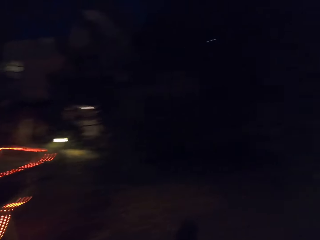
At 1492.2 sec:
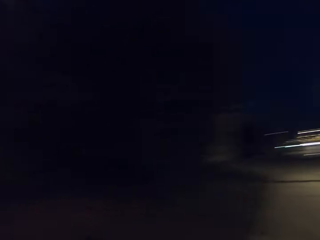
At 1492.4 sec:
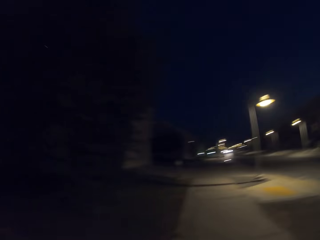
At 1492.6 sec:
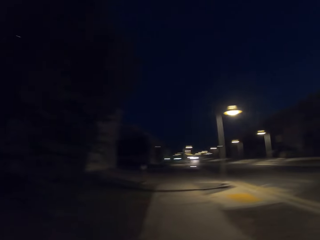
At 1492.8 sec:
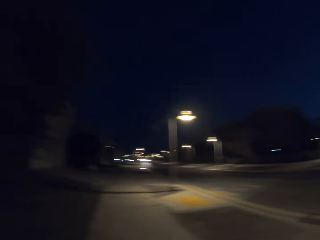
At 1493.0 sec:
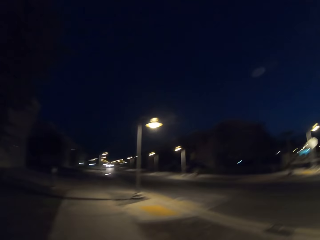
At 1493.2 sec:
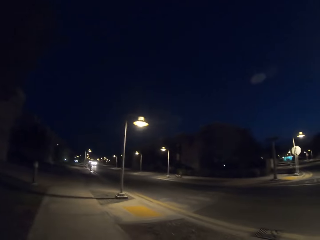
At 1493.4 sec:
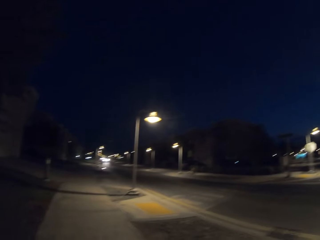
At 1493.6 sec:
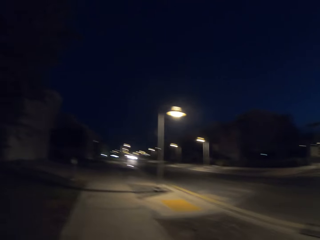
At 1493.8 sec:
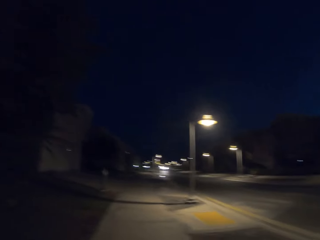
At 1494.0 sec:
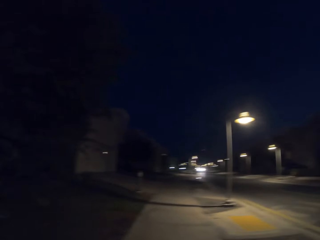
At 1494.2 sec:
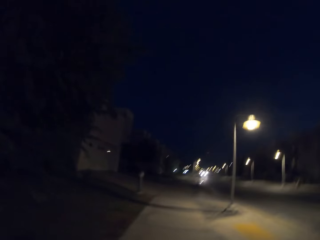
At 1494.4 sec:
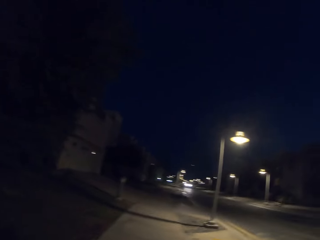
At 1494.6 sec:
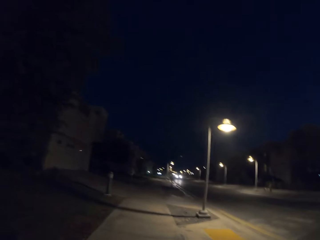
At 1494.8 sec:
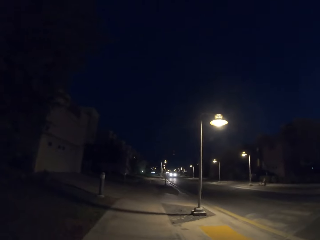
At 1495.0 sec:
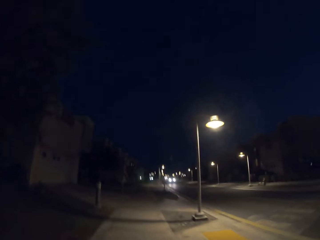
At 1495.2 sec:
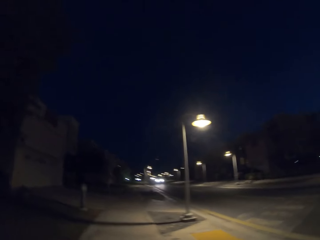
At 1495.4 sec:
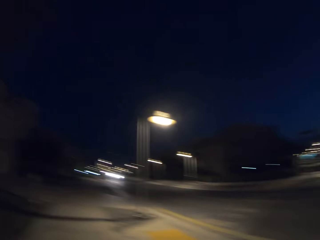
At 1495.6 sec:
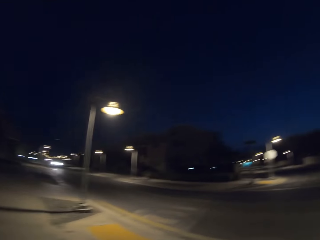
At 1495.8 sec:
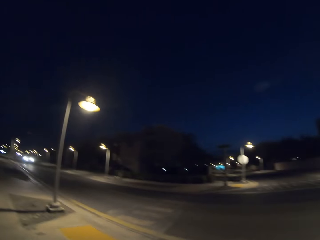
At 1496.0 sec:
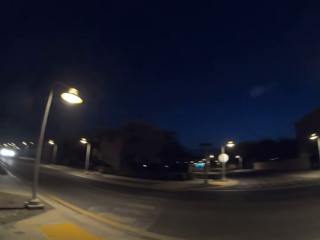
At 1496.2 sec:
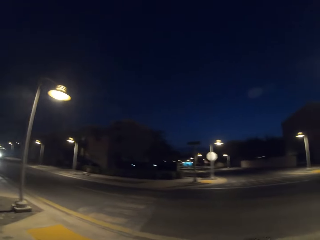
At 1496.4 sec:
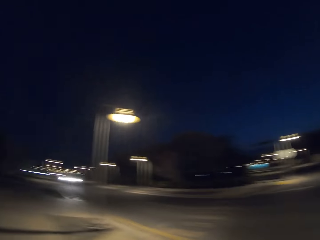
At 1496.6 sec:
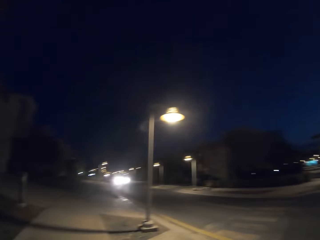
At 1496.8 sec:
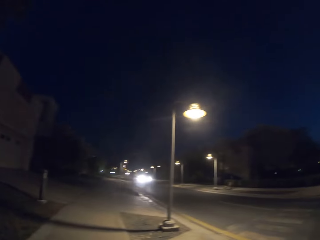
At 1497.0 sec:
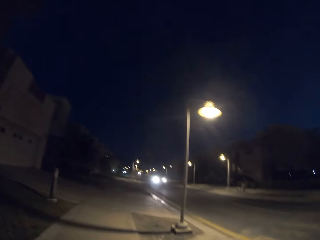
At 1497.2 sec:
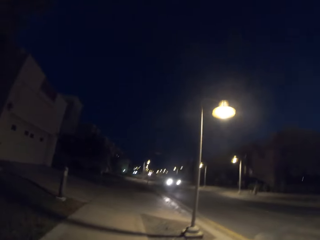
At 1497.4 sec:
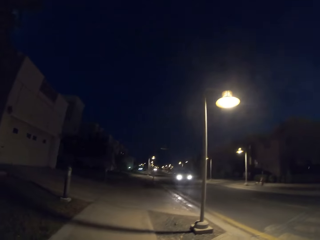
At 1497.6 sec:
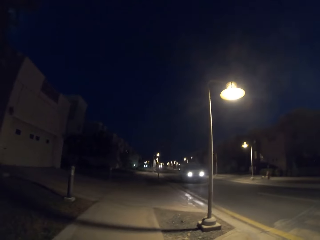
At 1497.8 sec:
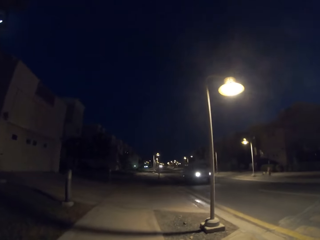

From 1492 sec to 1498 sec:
The camera wearer walks along the sidewalk.

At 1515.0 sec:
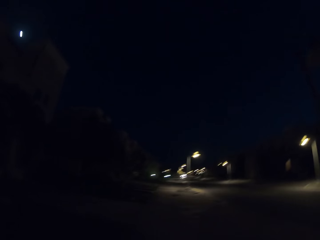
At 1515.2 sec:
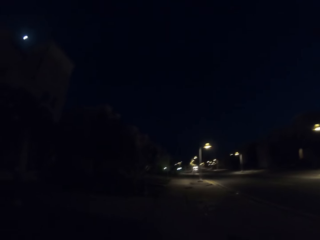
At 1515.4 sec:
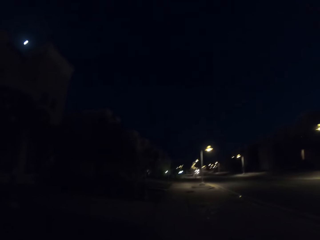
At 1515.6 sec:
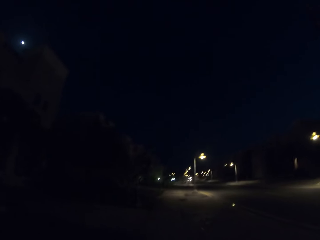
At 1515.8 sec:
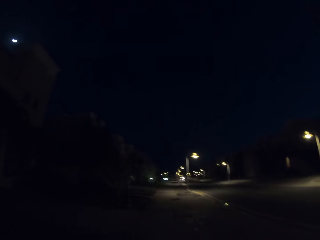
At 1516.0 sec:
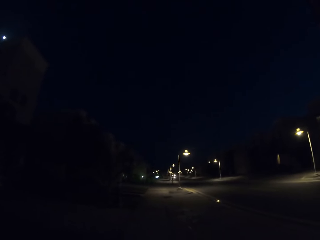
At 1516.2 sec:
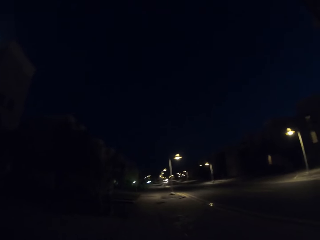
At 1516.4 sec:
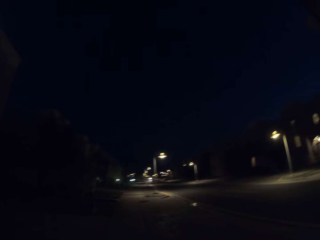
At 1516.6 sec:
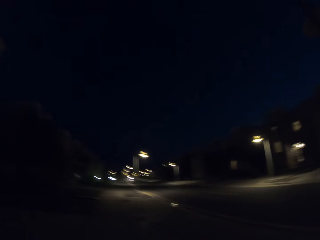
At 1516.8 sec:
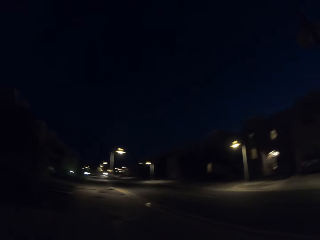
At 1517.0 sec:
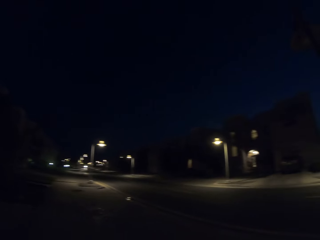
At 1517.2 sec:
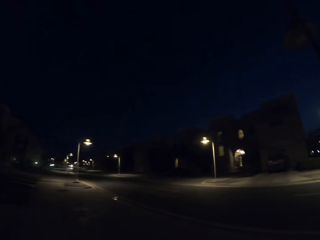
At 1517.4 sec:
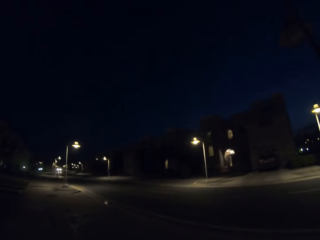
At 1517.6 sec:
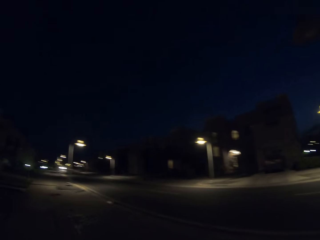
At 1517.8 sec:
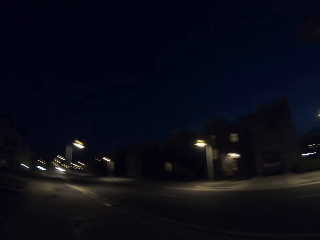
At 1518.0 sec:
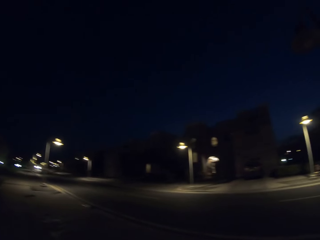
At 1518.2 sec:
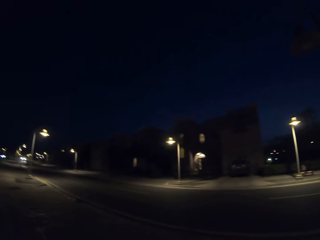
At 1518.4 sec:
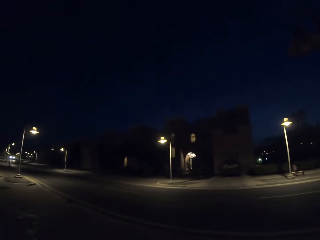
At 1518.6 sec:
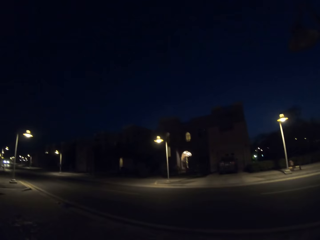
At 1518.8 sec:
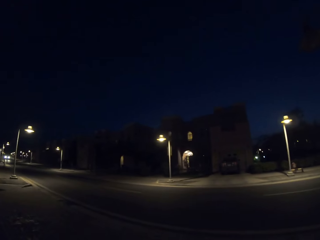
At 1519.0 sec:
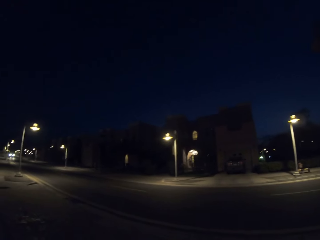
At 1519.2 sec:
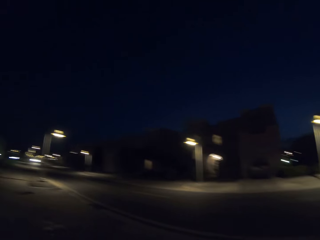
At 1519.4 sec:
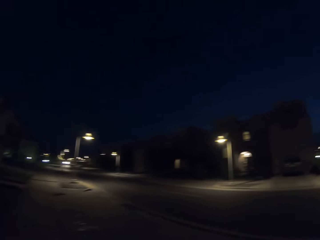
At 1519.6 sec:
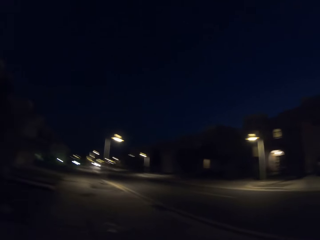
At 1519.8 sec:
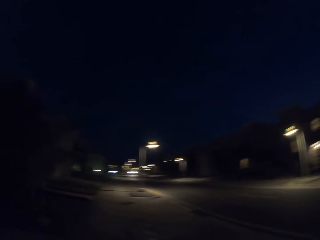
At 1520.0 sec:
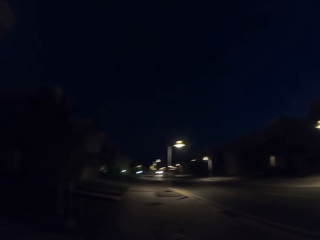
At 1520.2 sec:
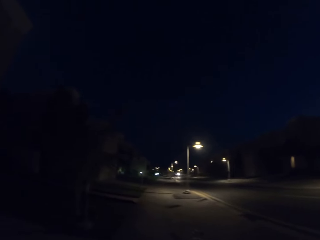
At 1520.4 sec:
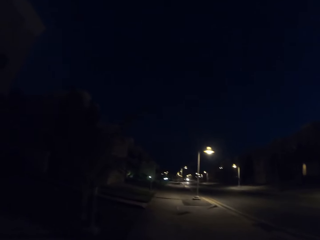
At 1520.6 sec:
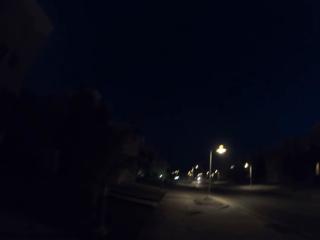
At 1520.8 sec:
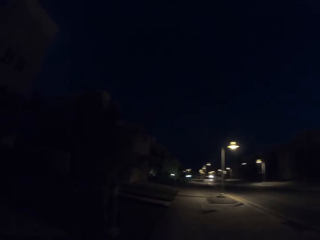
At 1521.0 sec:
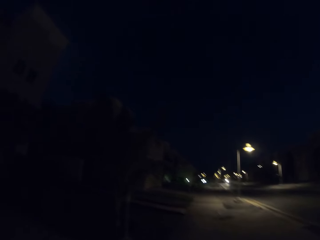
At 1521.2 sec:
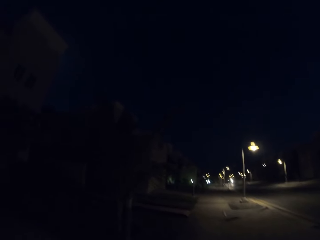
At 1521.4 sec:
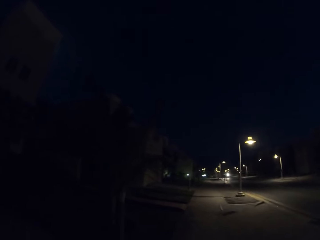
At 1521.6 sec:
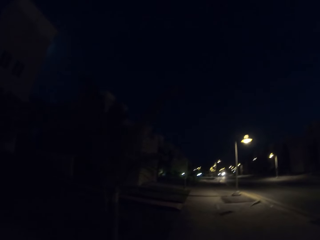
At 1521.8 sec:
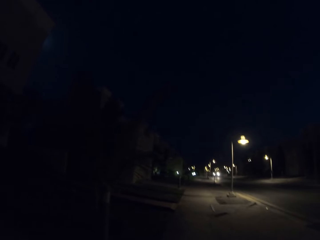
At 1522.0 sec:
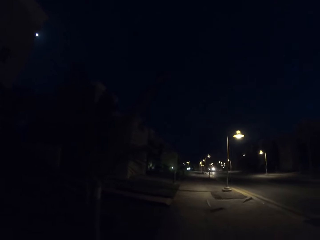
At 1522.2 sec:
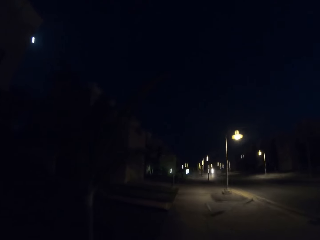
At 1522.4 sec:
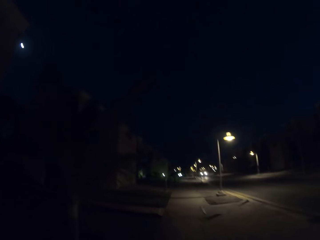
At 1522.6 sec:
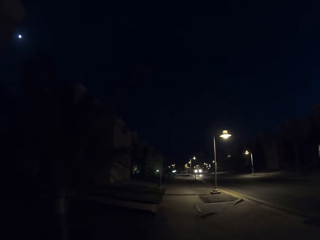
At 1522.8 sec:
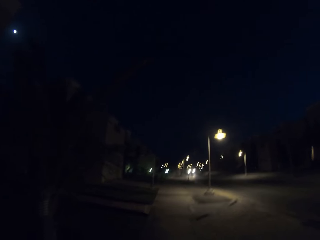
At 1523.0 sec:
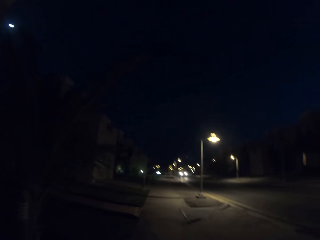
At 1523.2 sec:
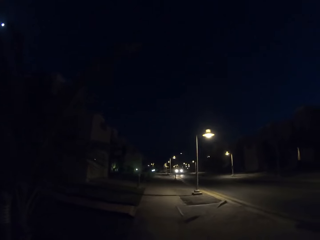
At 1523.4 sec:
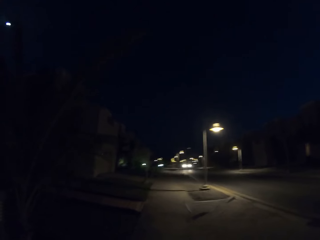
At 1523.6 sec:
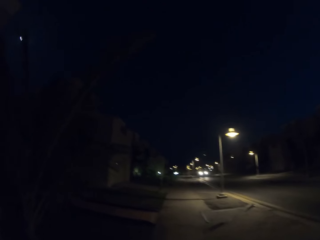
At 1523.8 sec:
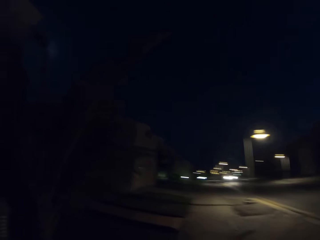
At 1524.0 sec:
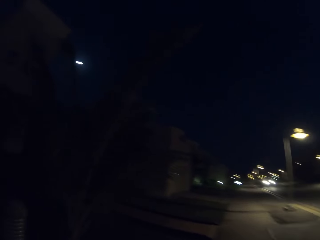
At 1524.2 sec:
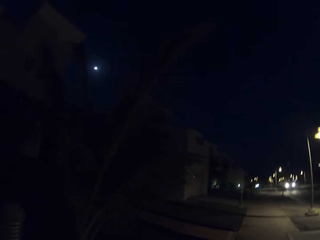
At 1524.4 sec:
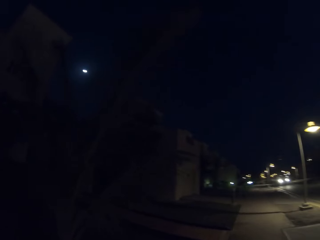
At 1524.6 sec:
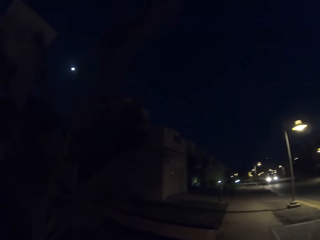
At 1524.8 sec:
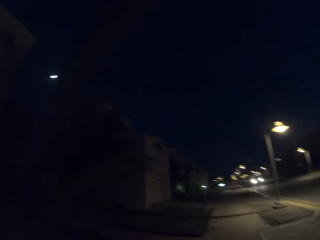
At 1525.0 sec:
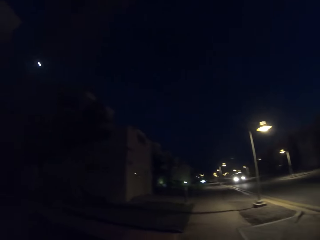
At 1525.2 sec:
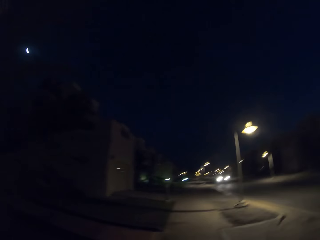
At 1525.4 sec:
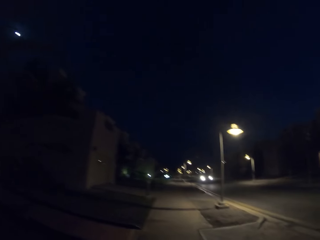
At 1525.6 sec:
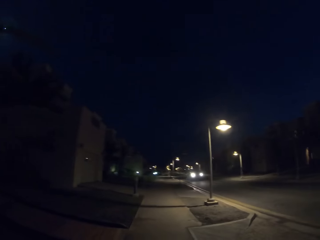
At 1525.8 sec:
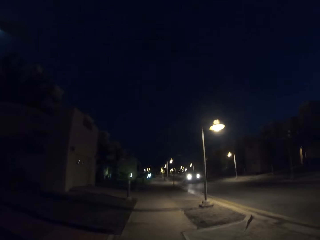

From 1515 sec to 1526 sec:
The camera wearer looks aside. They walk along the sidewalk.
